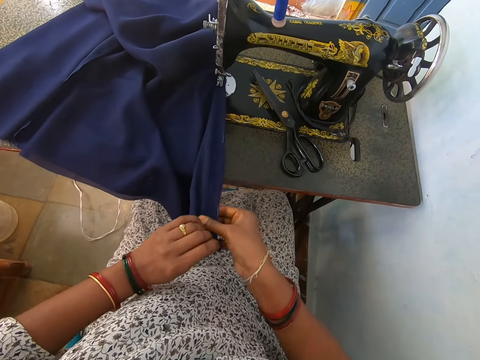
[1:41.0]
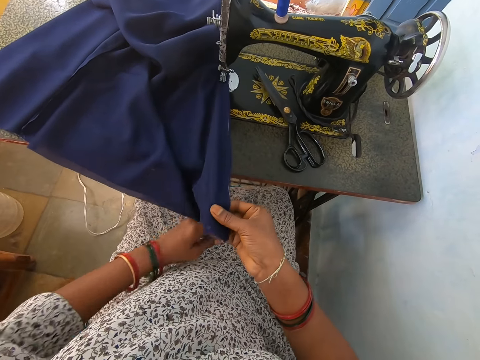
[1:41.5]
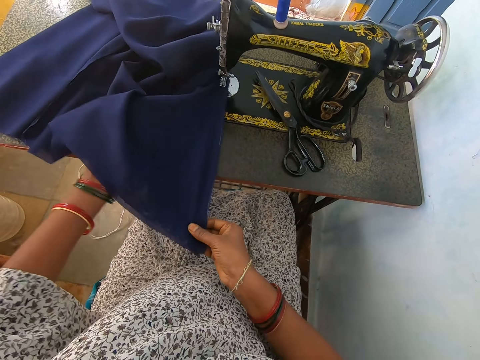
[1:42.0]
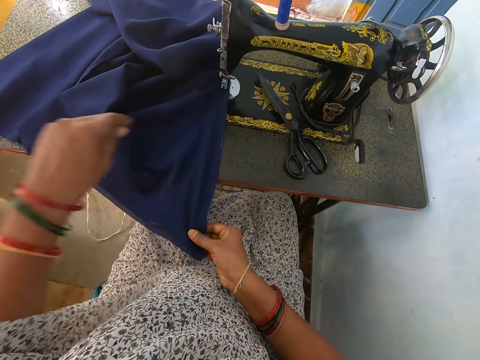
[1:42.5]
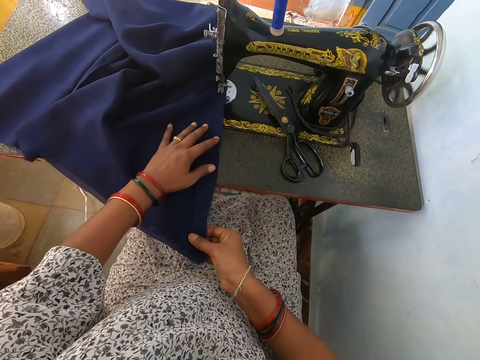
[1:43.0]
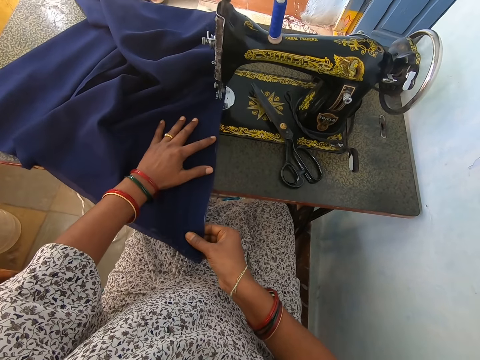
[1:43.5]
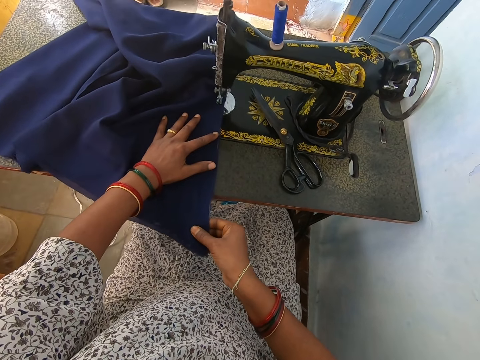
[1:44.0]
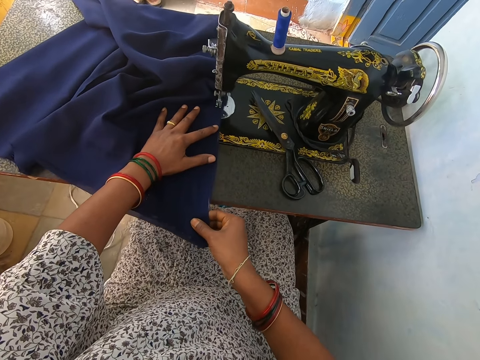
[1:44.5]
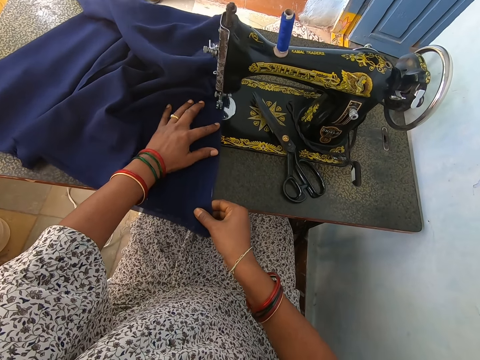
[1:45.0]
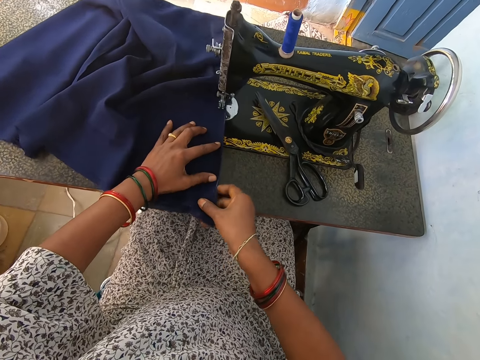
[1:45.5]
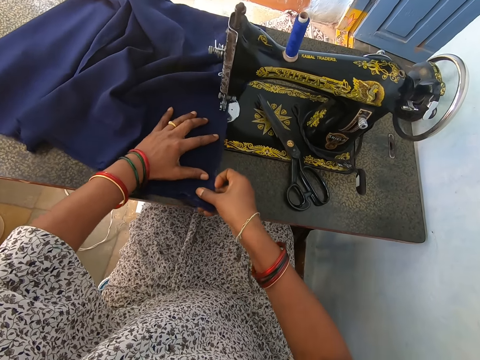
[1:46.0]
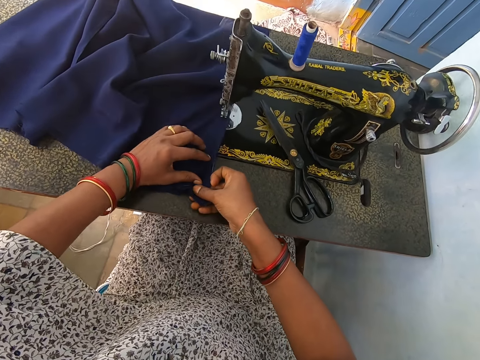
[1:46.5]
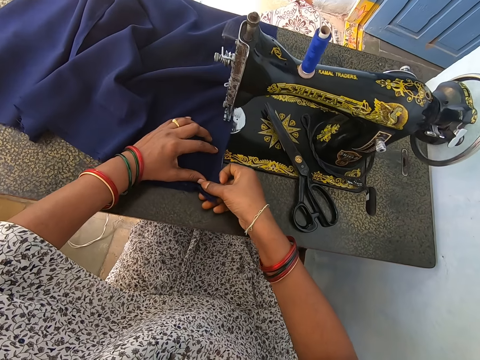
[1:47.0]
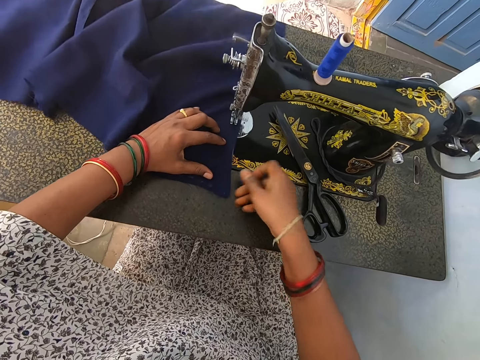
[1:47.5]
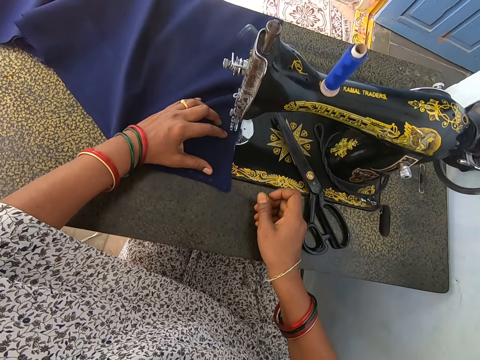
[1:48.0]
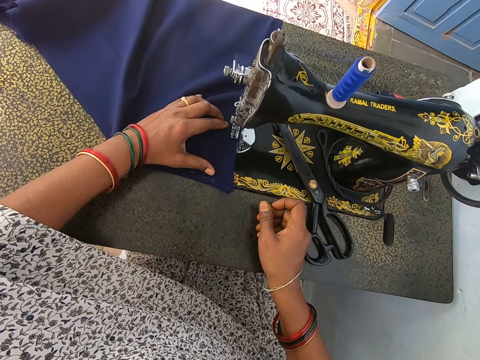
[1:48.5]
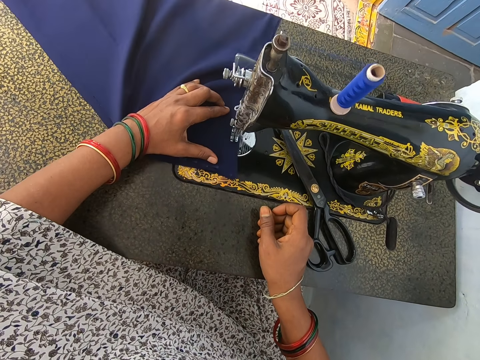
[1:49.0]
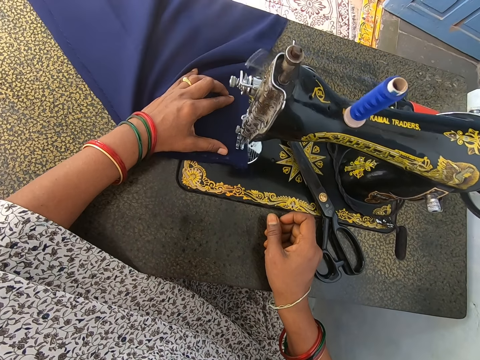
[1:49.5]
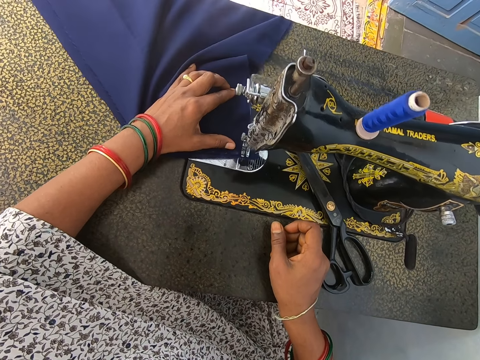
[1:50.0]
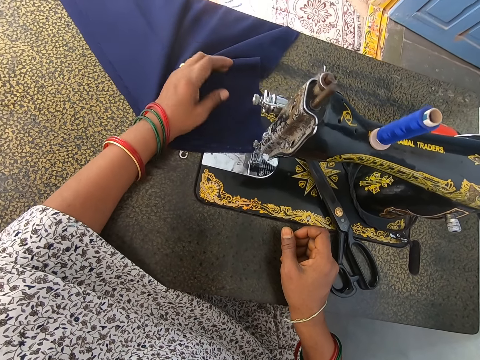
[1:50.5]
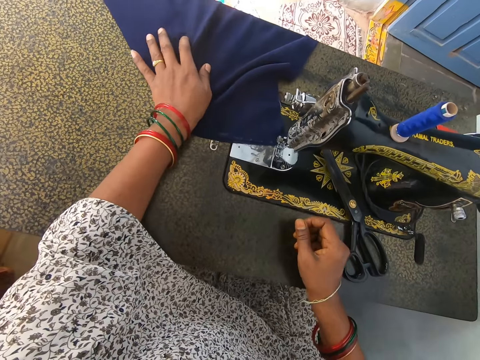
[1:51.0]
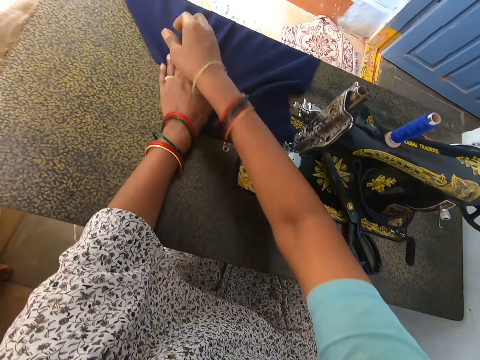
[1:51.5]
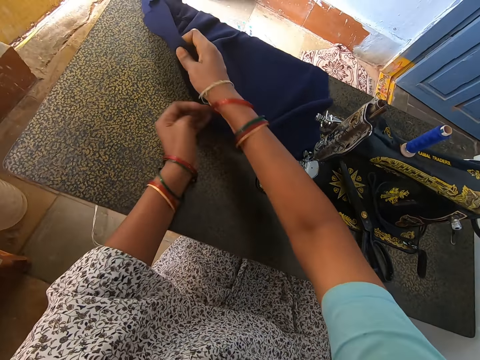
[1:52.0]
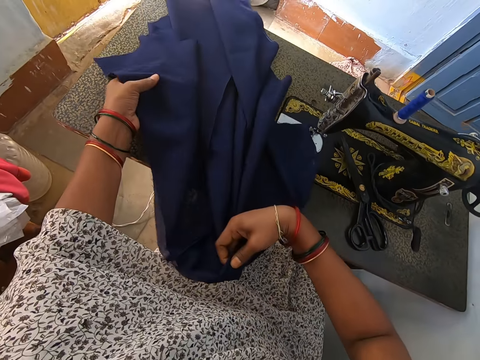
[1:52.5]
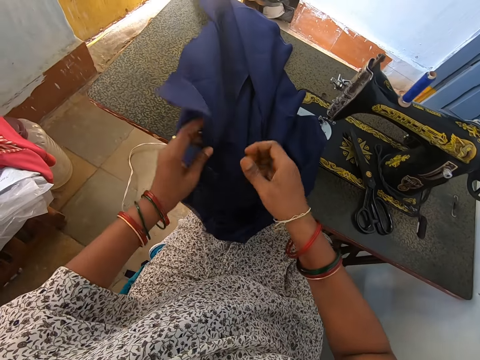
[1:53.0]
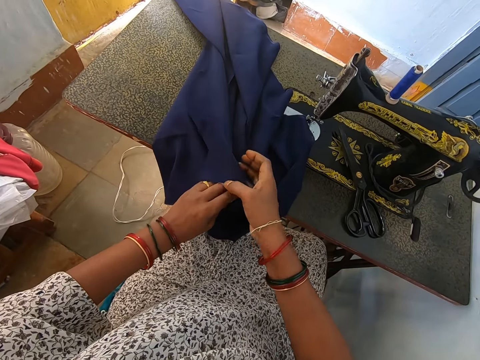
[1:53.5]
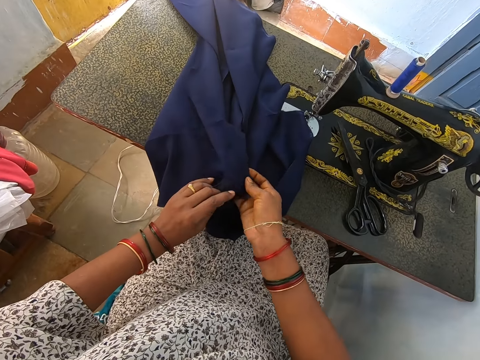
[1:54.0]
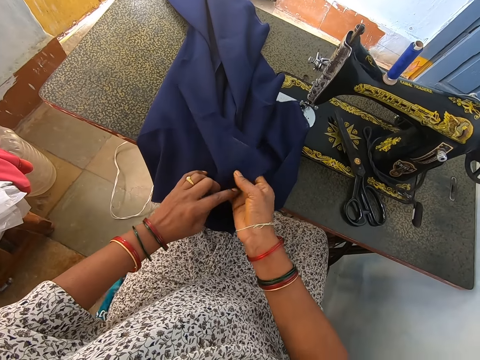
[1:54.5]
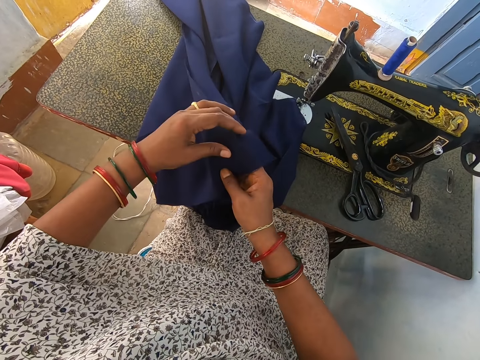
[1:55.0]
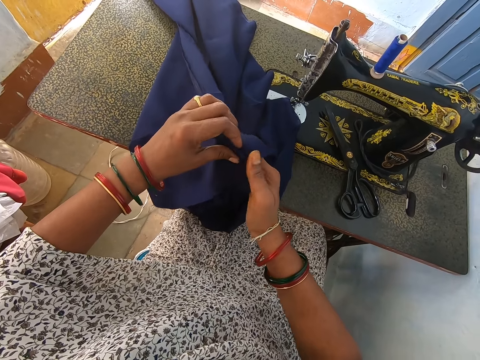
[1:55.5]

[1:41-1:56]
The camera wearer touches the fabric.

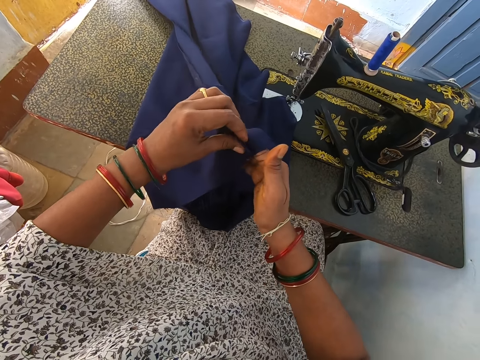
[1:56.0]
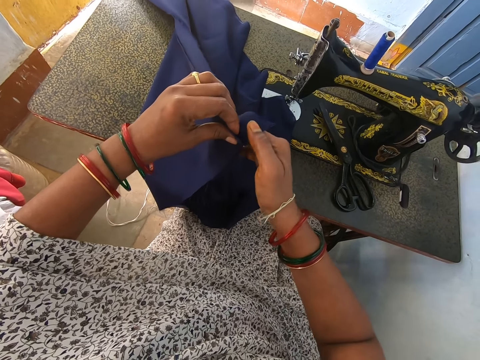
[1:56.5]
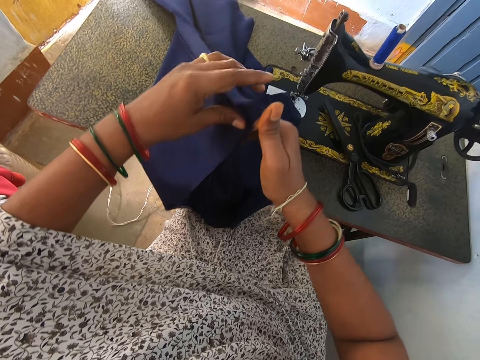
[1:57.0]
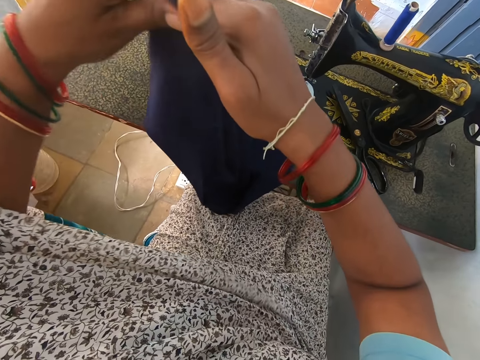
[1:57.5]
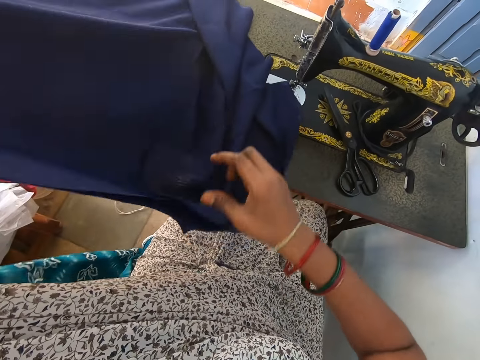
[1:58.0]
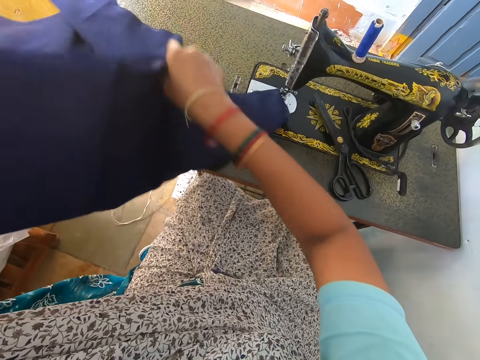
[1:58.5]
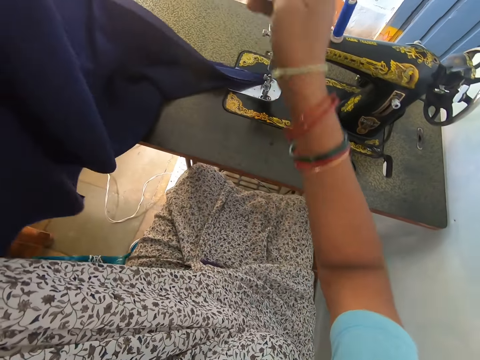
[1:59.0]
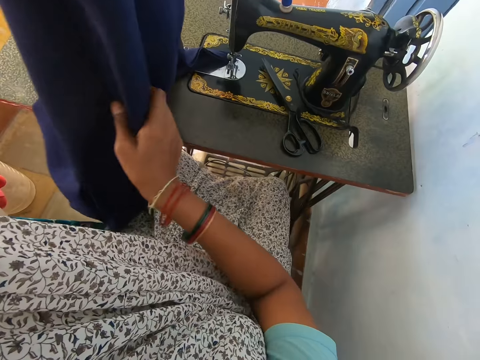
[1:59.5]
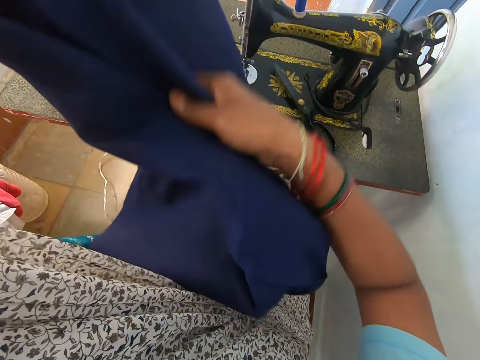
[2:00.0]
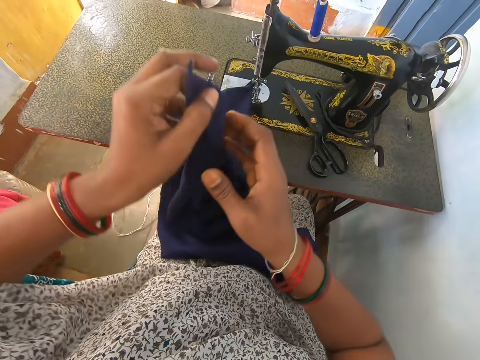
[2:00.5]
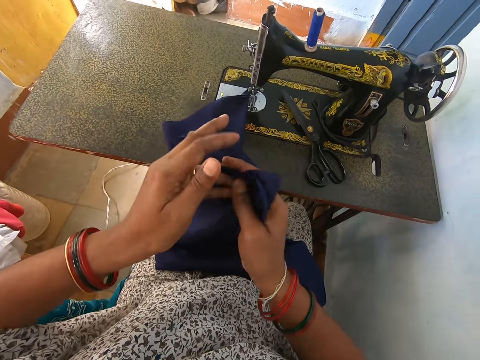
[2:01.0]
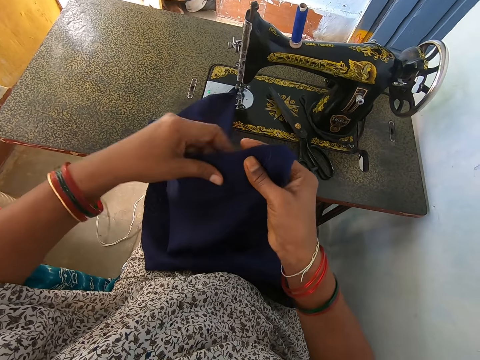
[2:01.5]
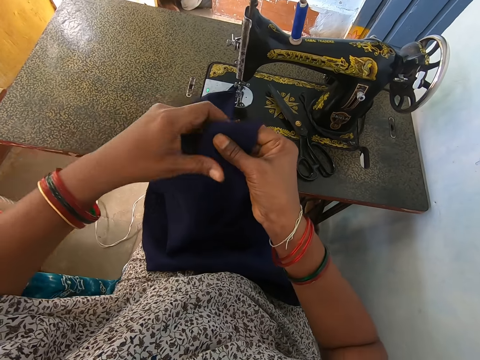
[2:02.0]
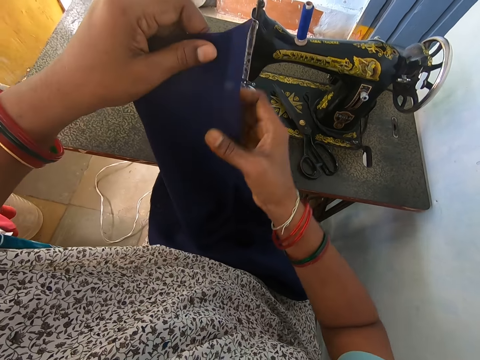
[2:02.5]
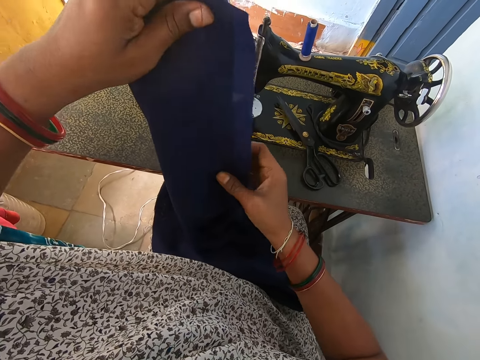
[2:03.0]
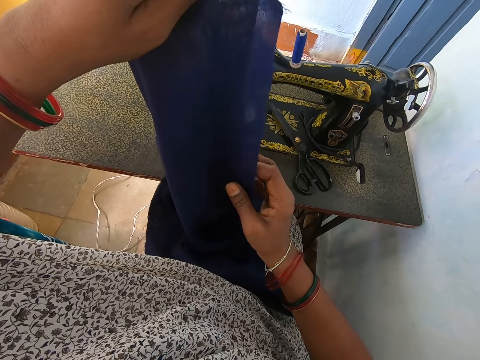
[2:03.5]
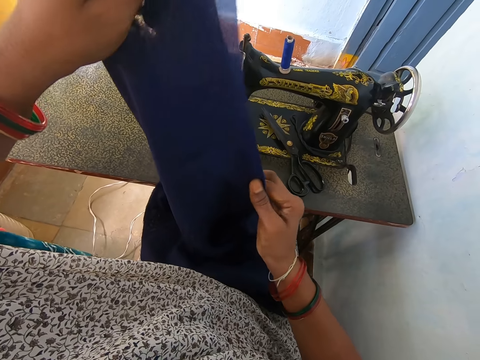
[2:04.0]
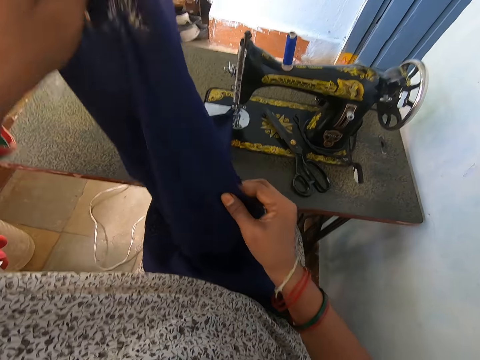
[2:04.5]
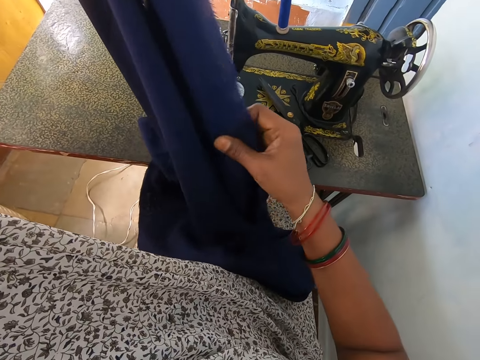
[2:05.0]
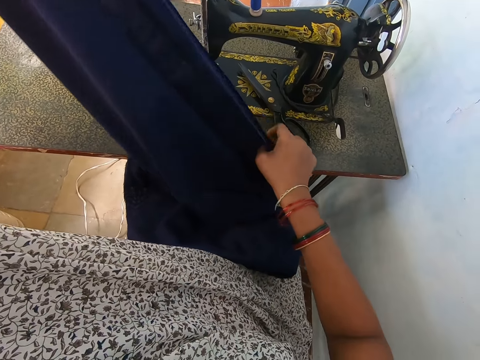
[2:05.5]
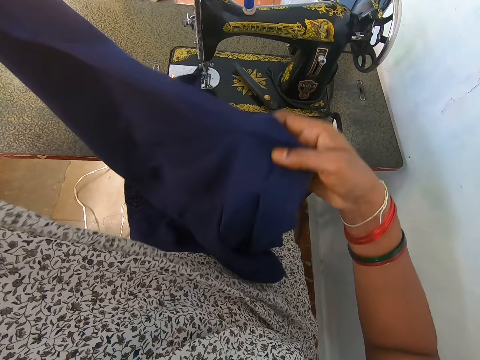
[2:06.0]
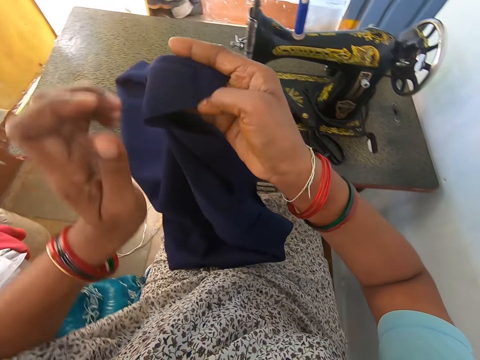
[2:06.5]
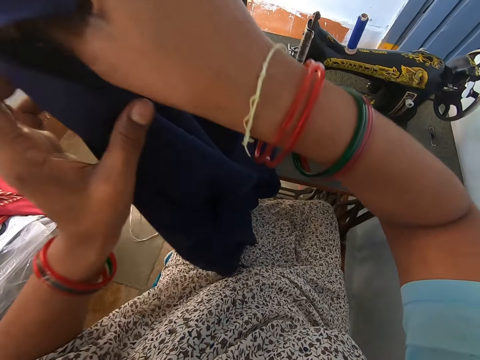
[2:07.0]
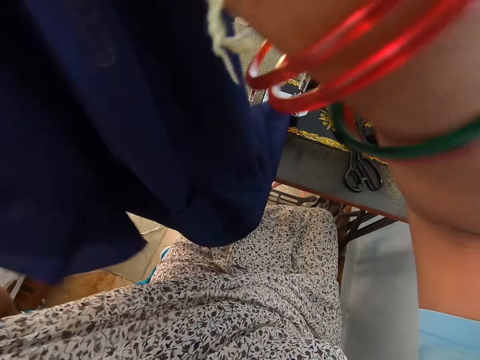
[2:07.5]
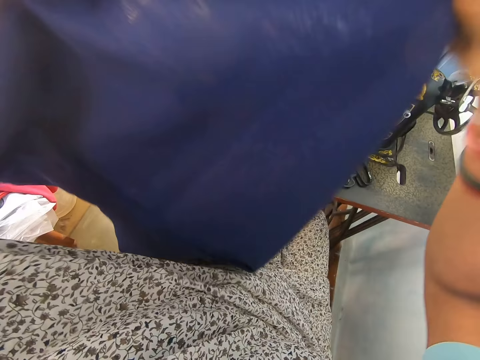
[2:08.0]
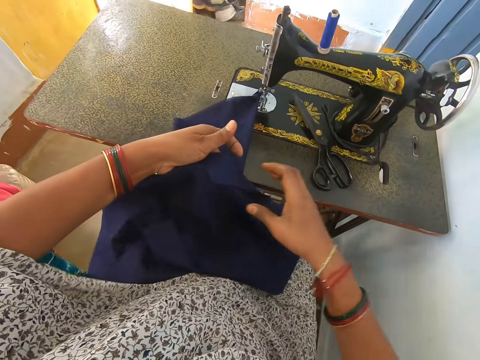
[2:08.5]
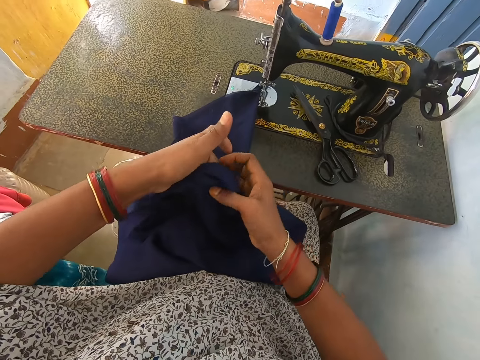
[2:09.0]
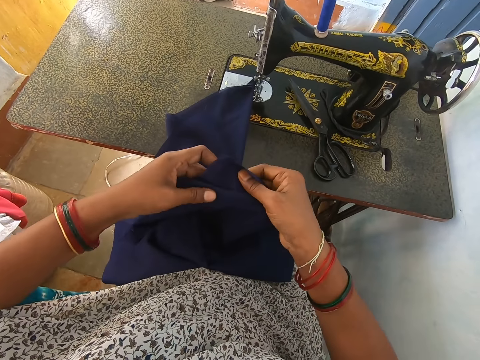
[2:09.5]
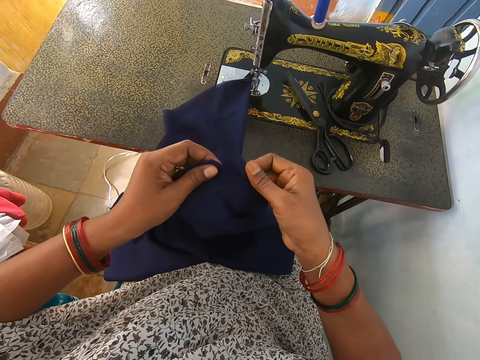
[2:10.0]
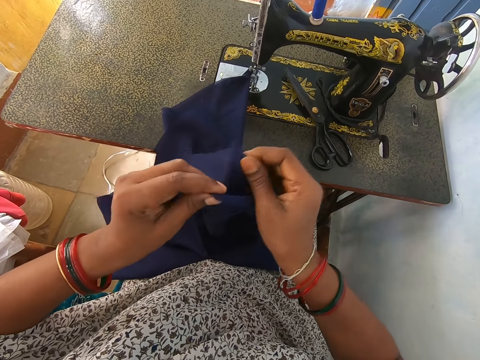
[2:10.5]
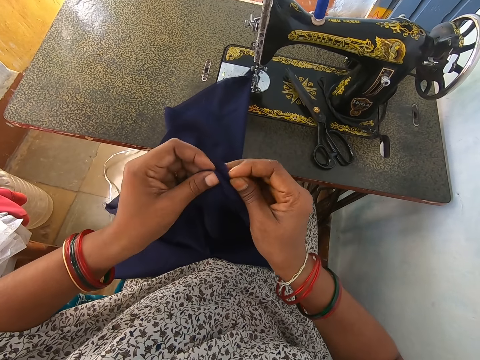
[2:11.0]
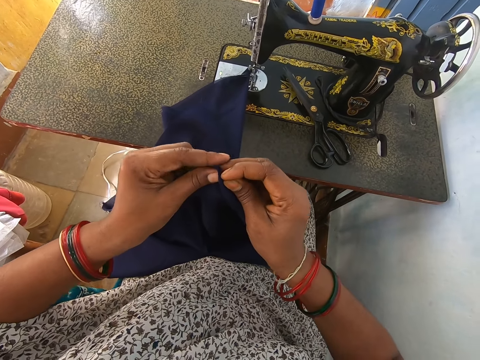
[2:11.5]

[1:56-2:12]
The camera wearer stretches the fabric.
